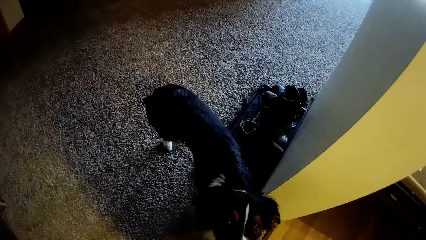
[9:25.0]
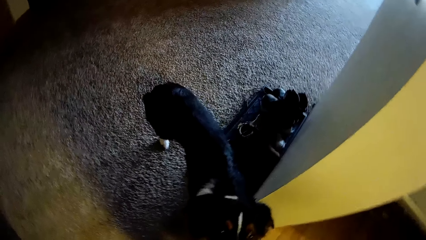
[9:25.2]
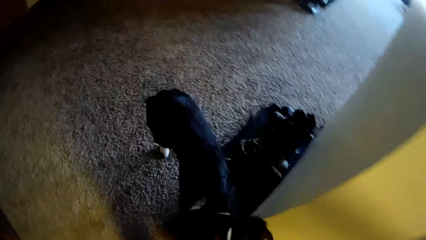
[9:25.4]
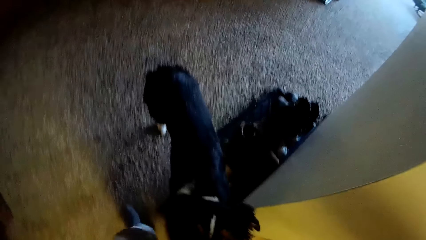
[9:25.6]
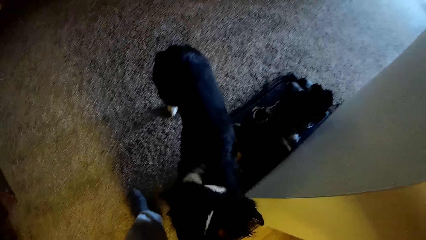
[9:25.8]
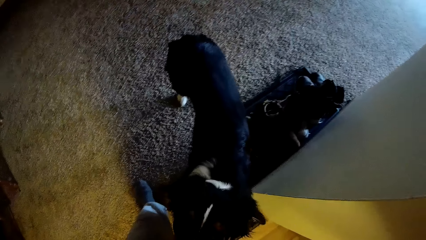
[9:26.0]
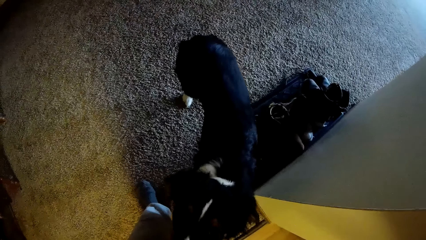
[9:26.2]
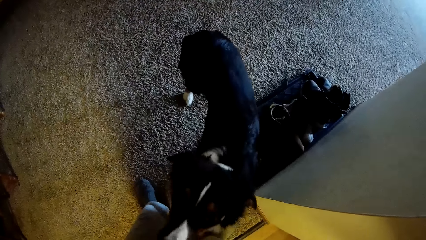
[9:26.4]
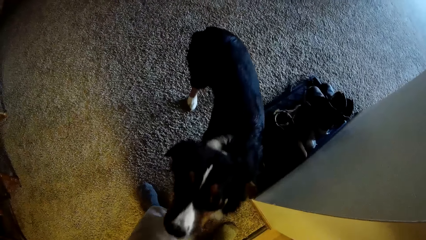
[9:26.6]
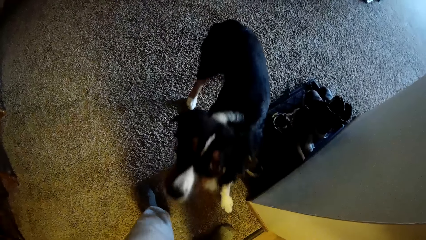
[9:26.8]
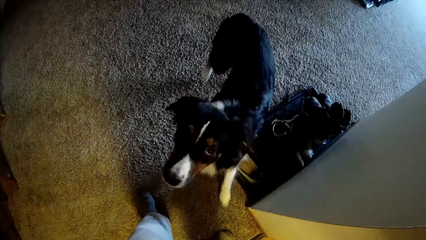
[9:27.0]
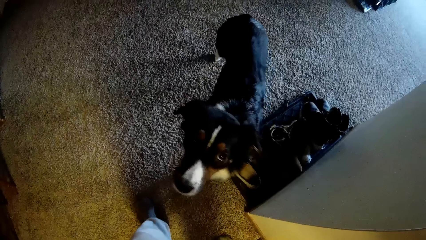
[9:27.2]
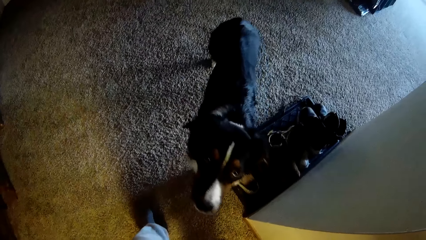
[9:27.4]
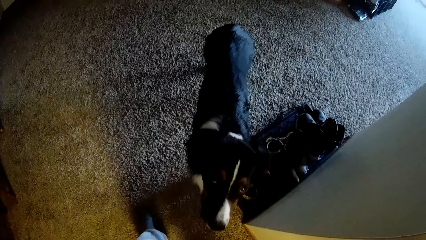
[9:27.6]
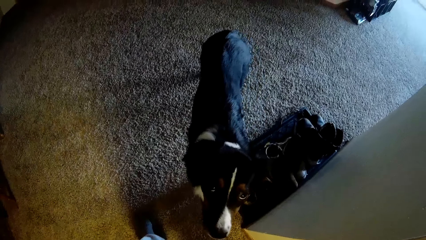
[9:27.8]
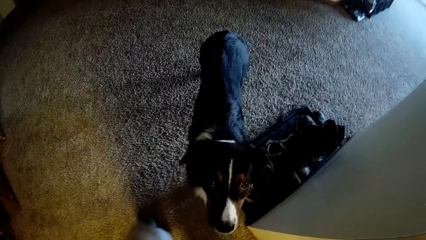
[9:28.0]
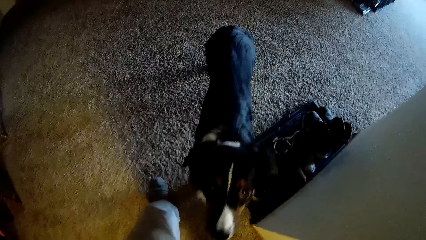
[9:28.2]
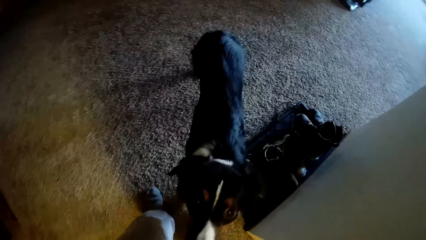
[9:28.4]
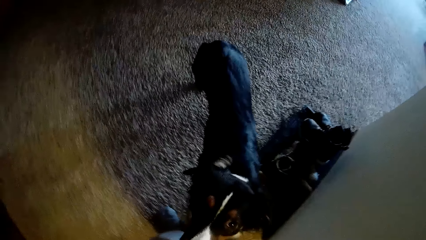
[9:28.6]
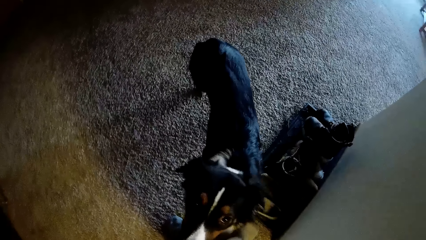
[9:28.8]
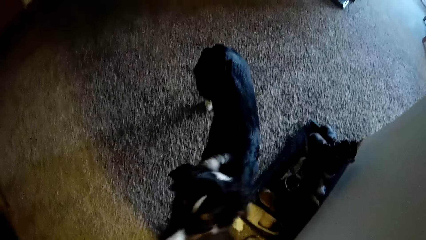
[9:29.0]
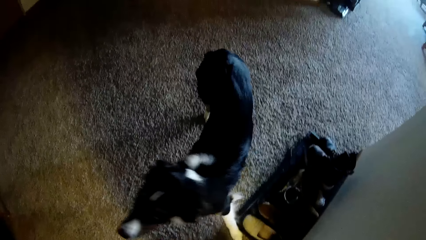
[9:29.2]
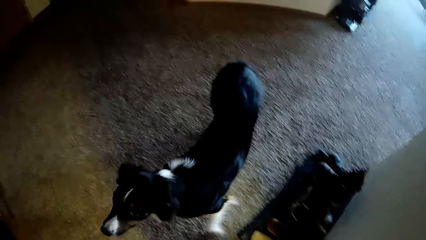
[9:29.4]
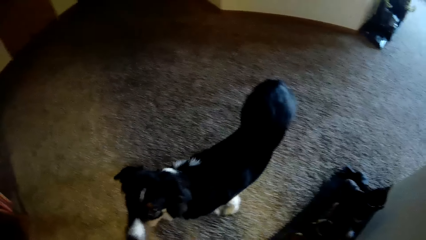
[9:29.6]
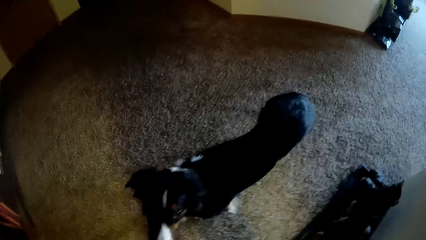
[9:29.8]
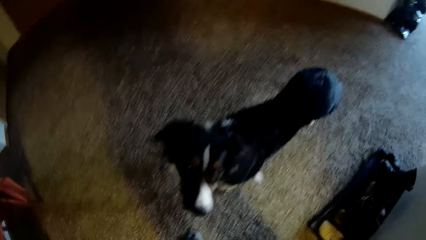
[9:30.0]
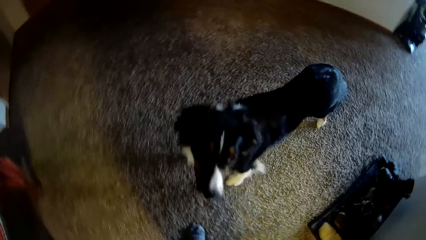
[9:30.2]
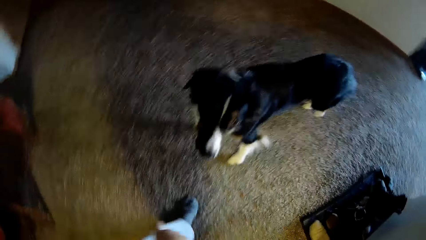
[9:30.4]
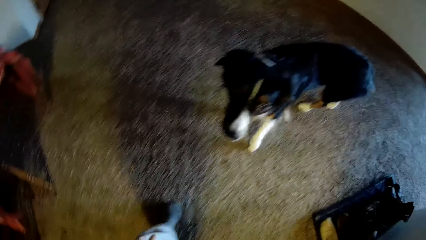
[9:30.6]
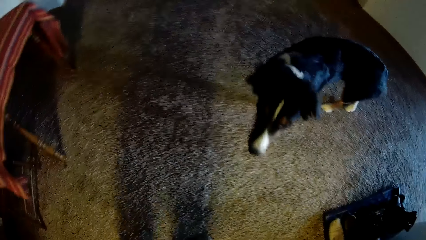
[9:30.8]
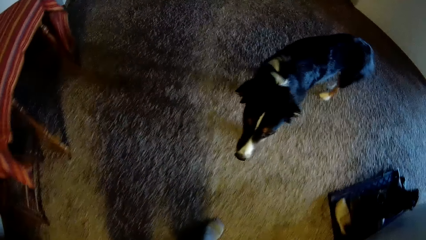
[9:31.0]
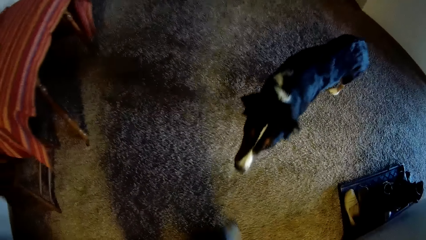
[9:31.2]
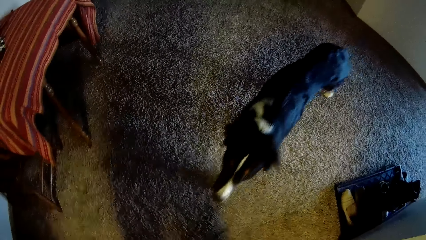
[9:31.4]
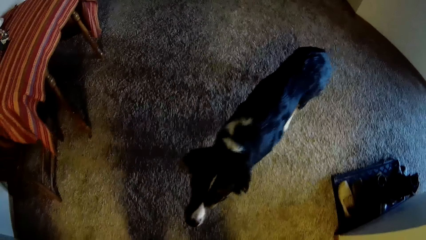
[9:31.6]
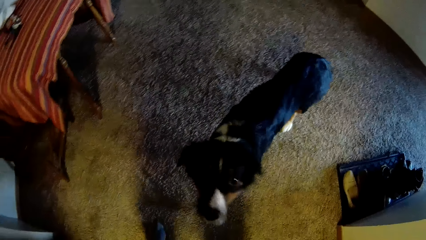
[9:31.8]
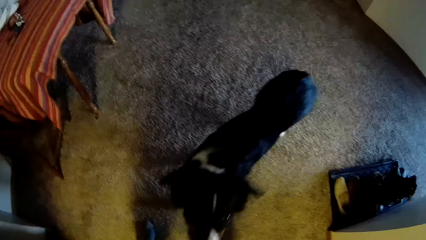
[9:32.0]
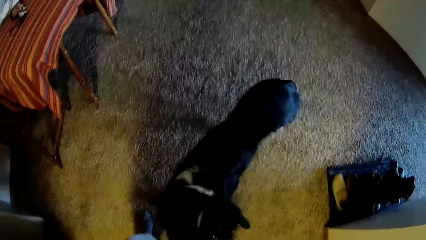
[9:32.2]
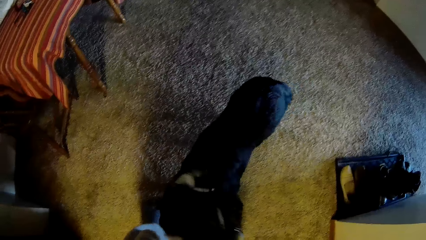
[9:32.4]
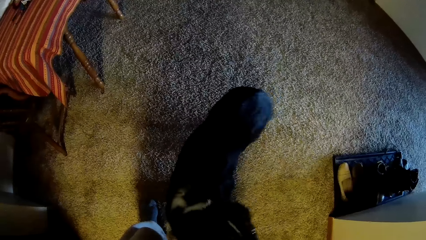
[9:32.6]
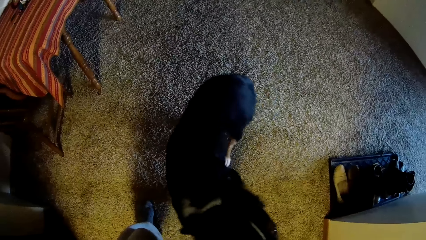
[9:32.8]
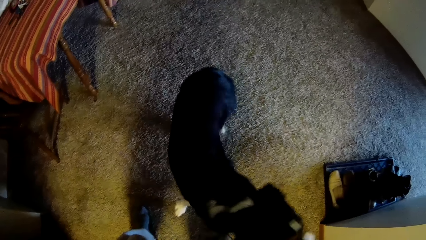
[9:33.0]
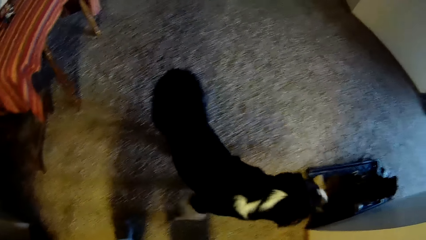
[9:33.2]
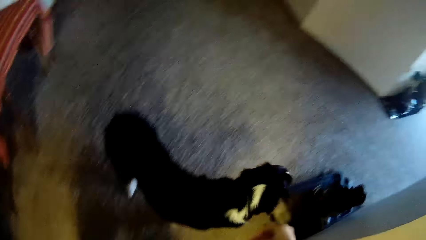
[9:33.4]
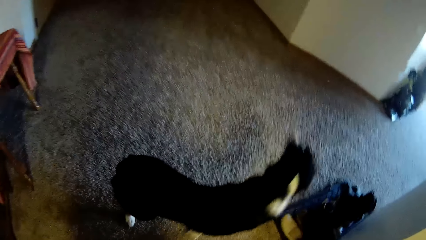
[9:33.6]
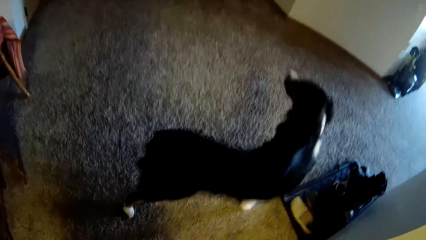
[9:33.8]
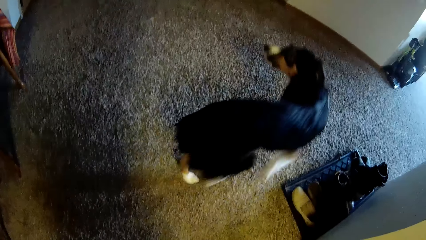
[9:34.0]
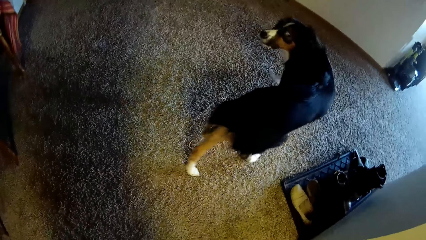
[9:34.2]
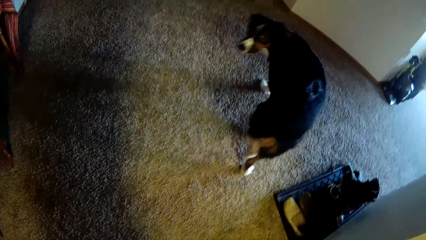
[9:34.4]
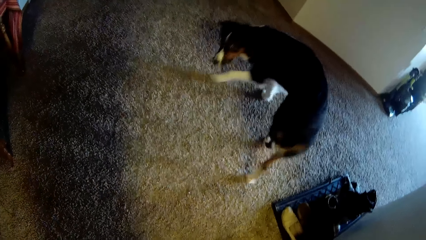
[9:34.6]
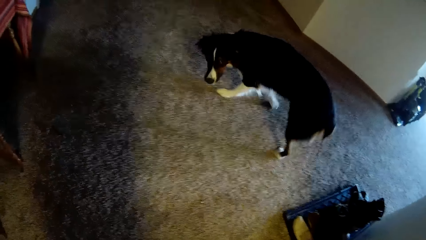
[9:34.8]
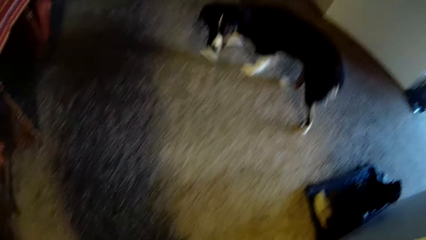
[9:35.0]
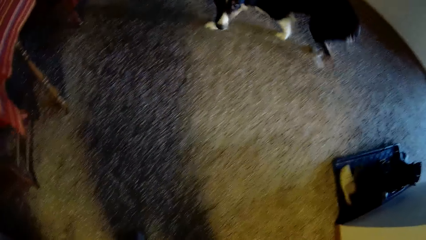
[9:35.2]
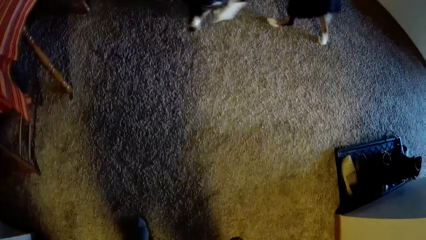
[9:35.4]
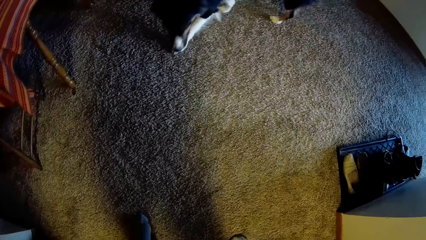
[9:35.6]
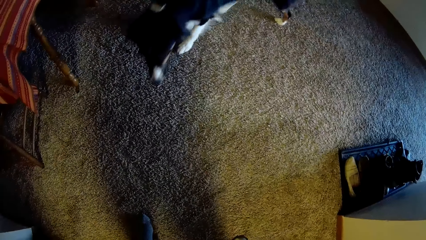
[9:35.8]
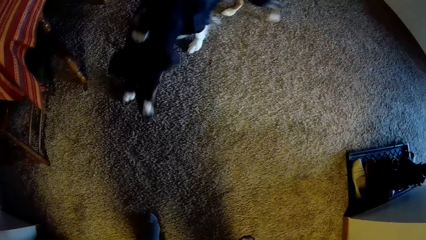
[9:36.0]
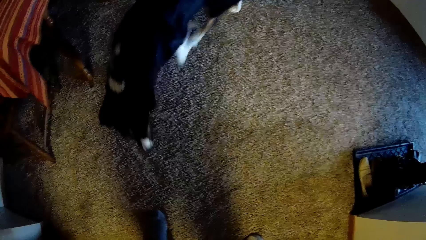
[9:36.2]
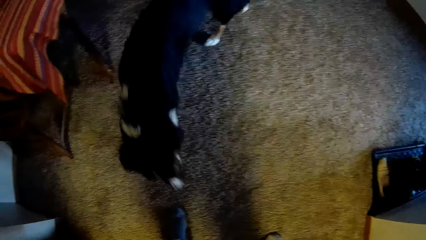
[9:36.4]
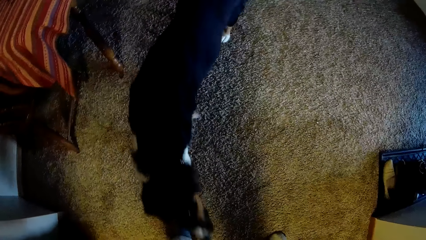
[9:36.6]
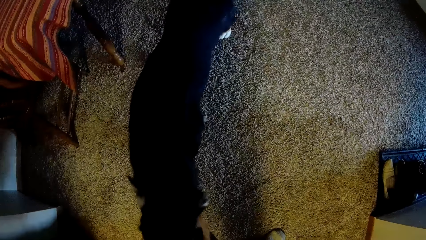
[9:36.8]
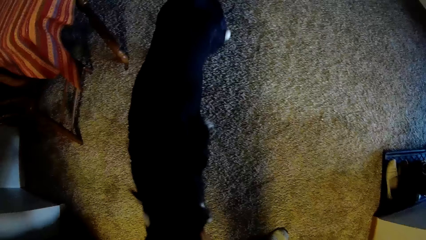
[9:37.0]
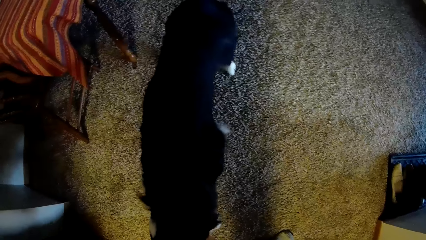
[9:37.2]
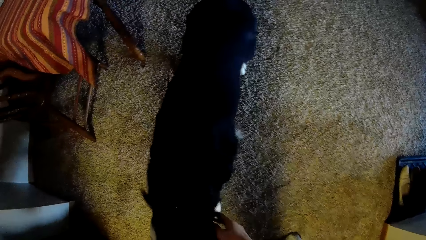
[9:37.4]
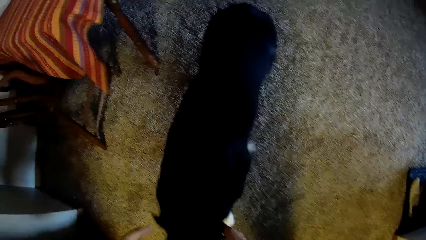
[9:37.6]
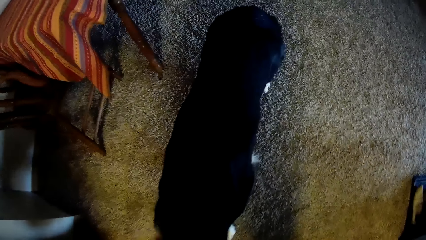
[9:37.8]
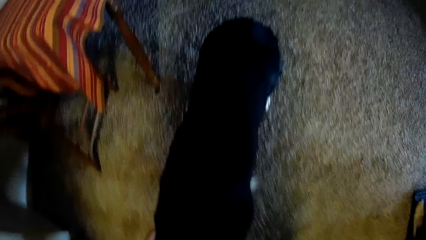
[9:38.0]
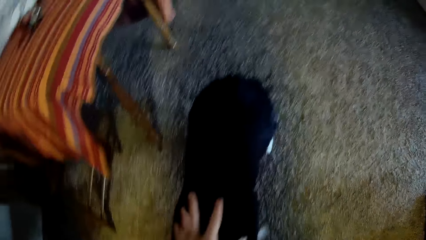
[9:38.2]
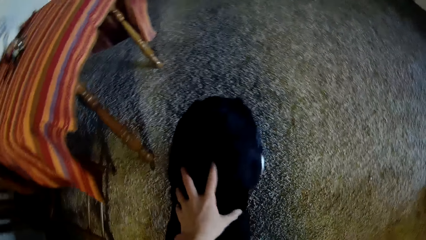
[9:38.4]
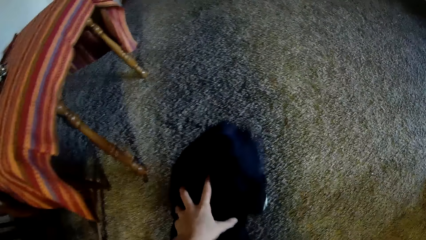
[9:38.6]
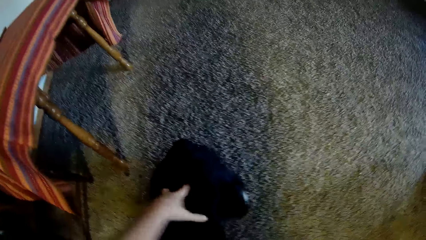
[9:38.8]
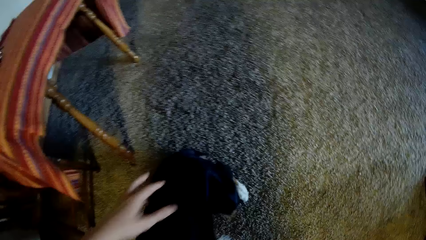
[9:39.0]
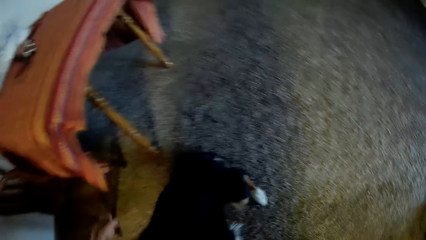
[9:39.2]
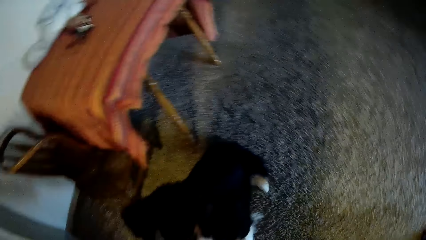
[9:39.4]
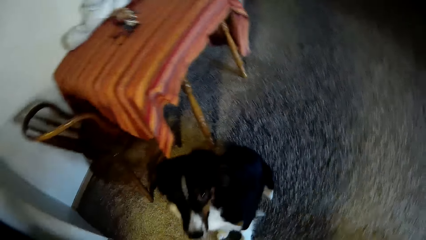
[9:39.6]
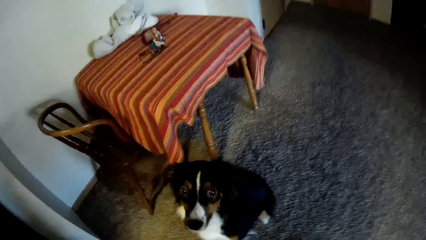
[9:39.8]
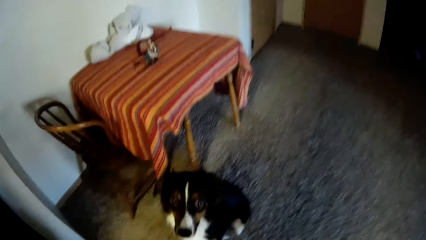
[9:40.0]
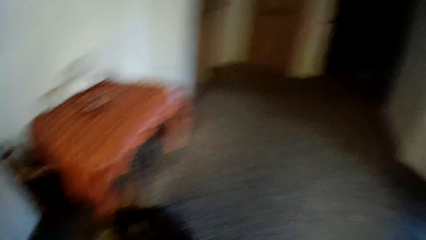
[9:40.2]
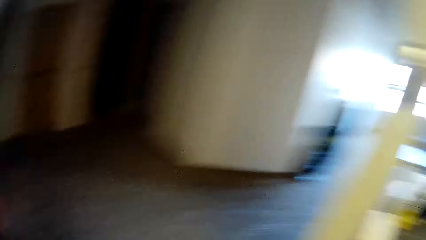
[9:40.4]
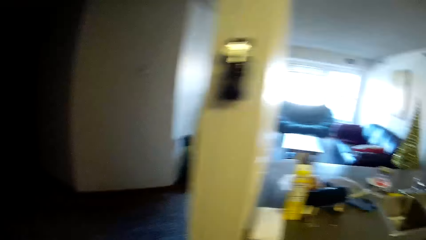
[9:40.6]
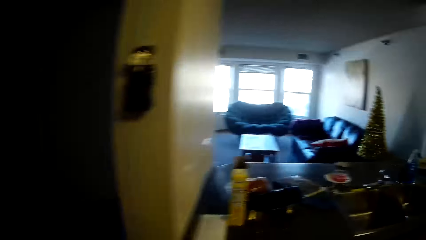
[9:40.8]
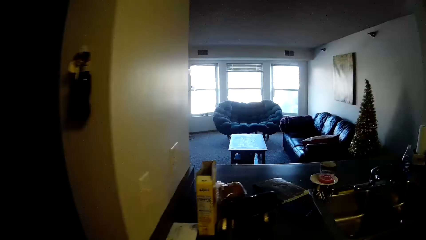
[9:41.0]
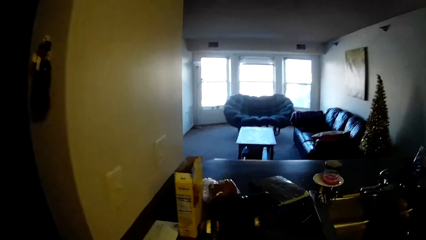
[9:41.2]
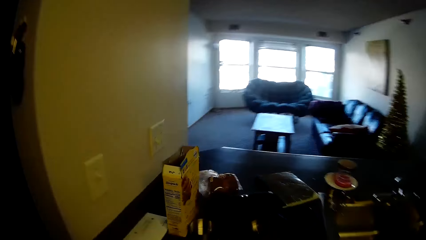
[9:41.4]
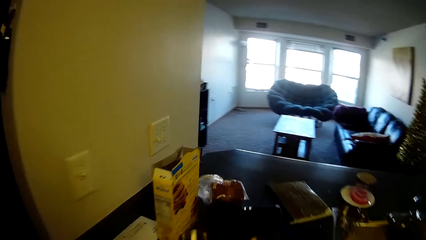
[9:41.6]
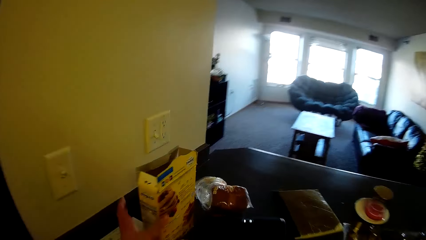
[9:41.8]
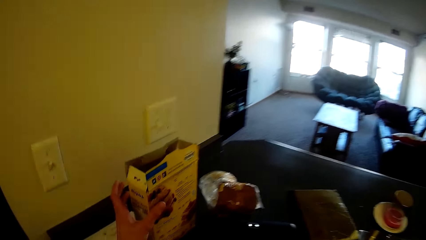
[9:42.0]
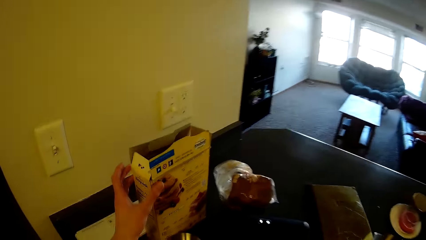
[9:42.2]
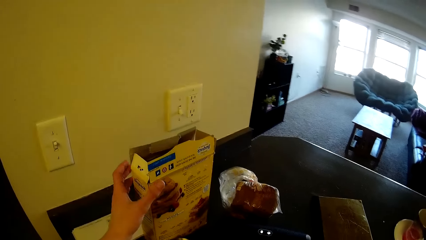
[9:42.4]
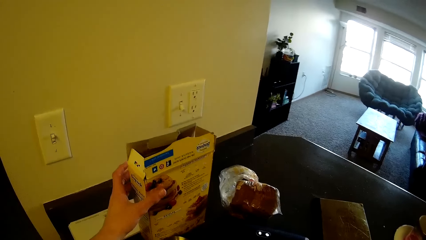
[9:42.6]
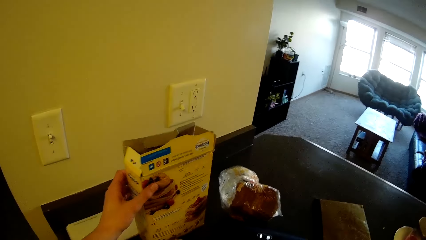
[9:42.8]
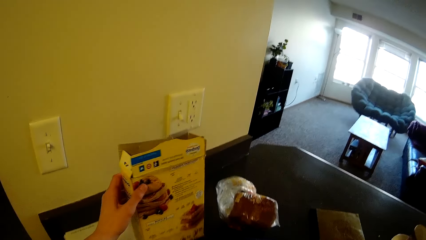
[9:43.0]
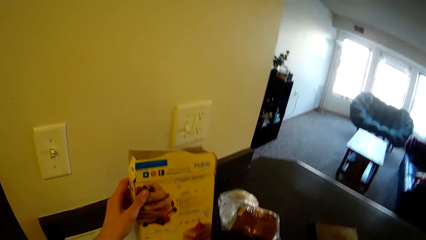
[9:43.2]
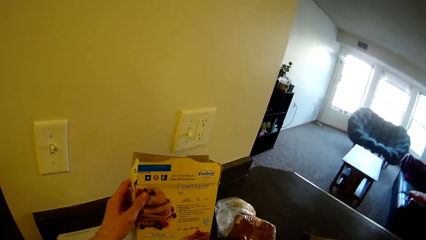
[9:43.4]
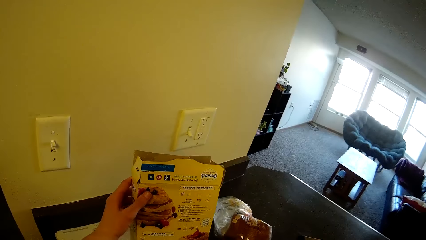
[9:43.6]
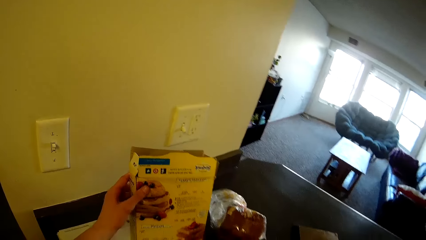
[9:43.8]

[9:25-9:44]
The camera wearer moves to her left a bit. She touches the dog with her left hand. She walks towards the slab. She touches a cereal box. She moves a carton of pancakes on the slab.
